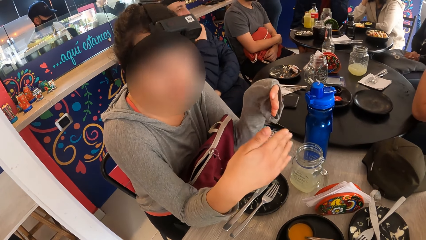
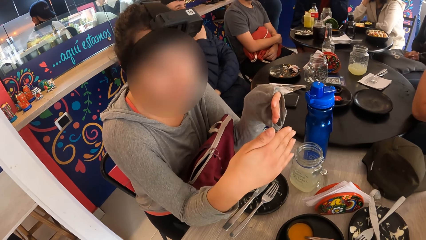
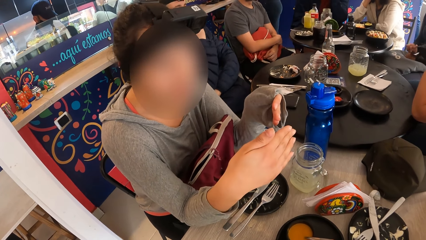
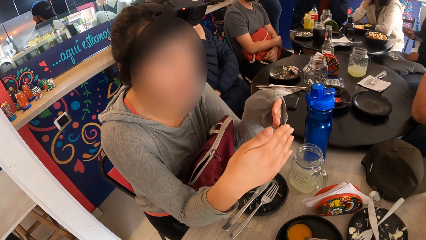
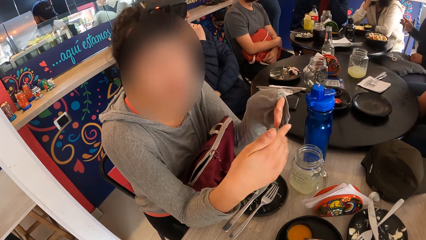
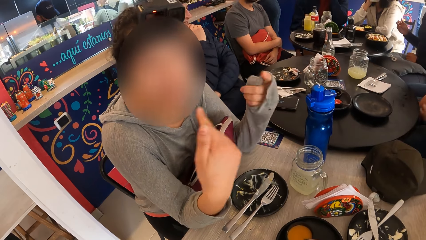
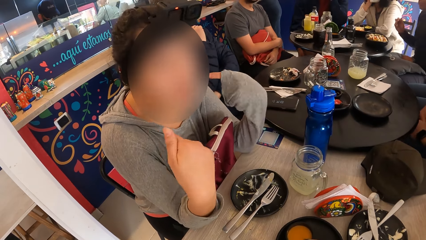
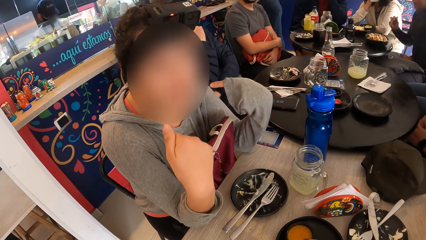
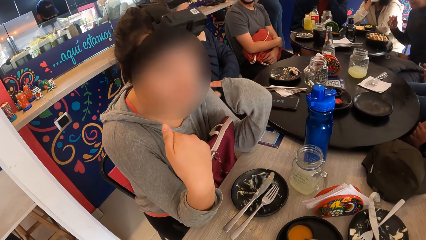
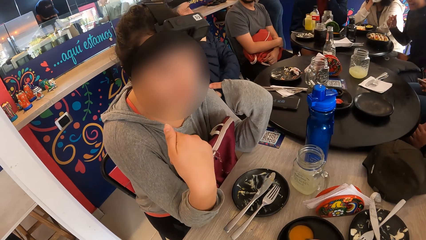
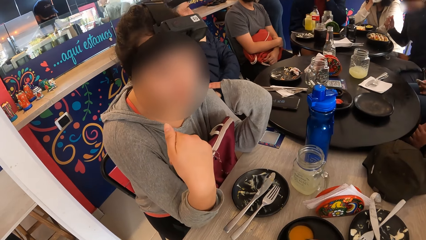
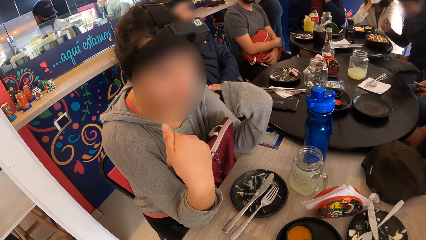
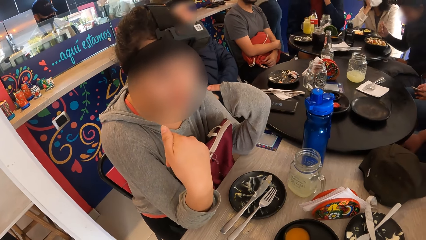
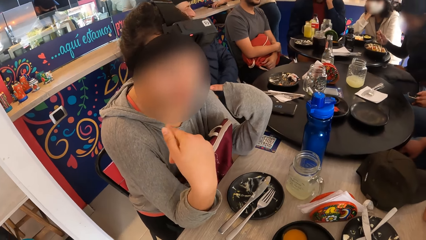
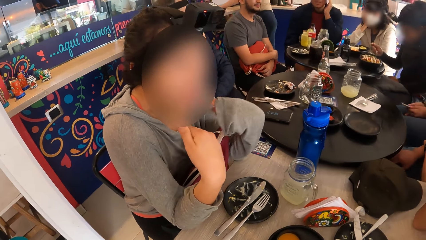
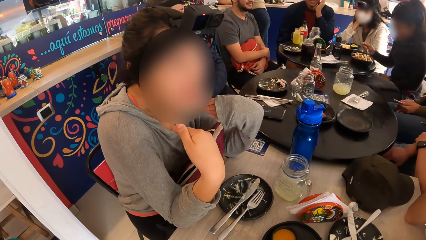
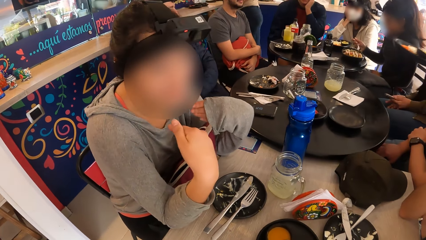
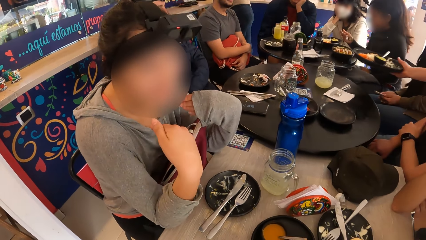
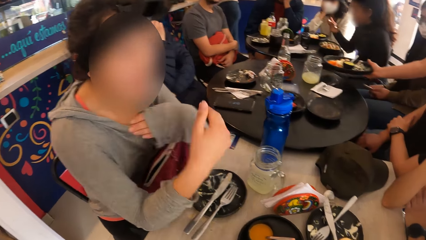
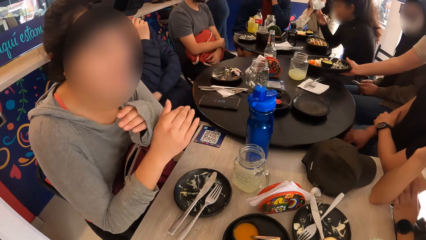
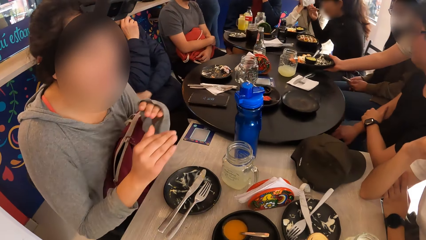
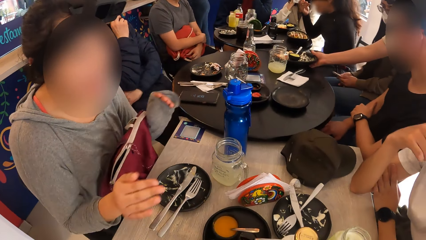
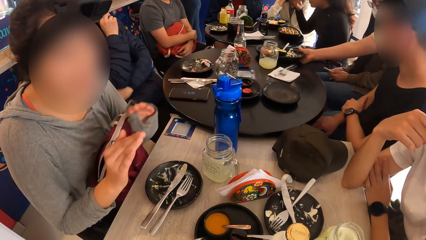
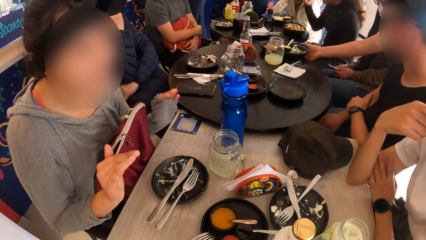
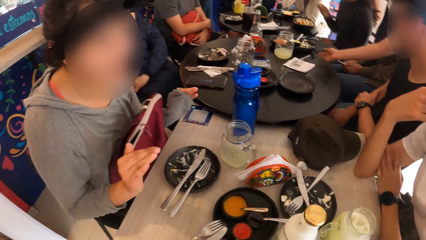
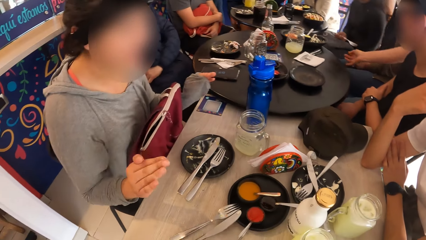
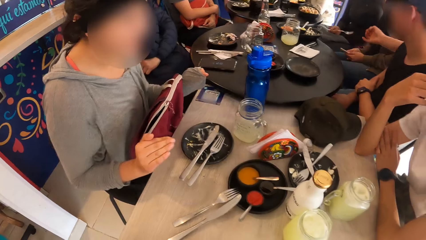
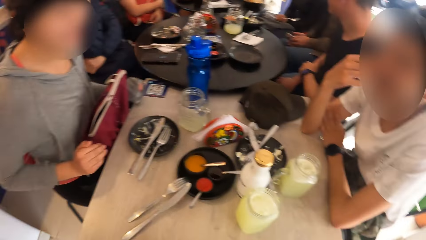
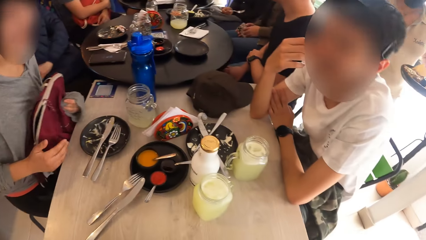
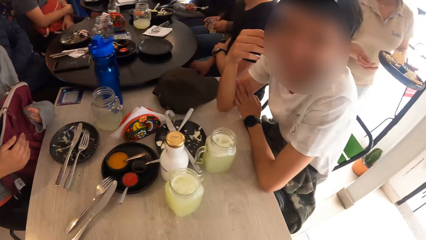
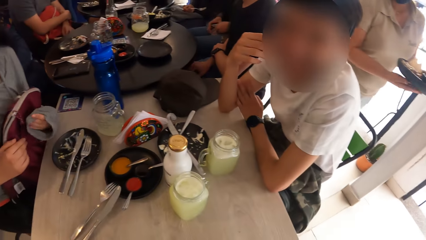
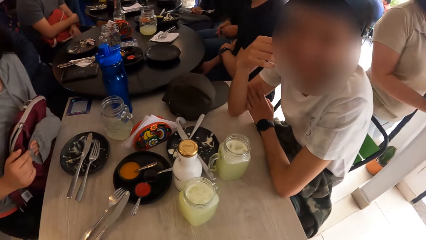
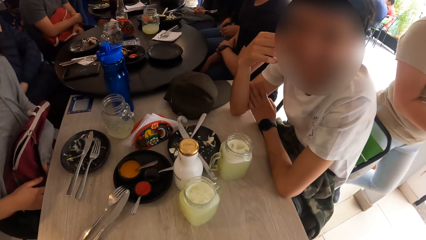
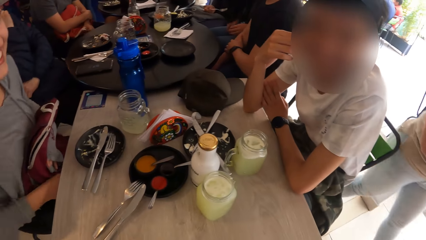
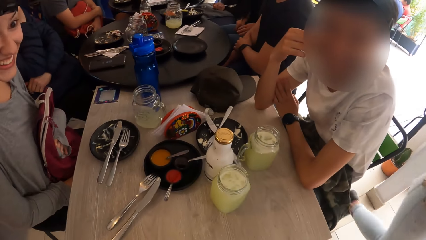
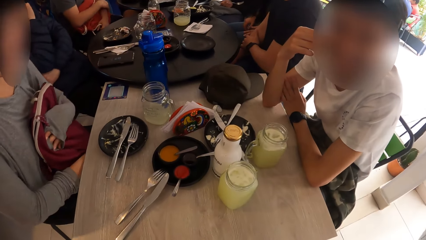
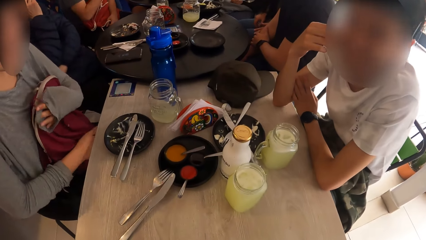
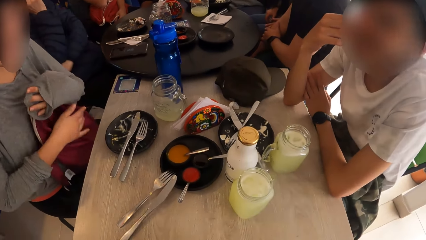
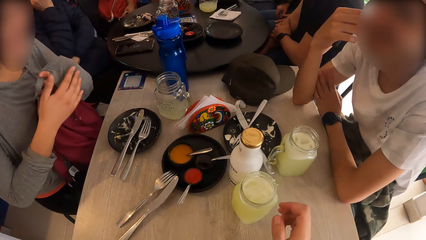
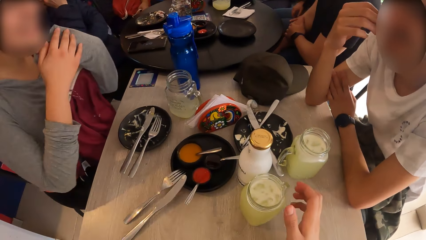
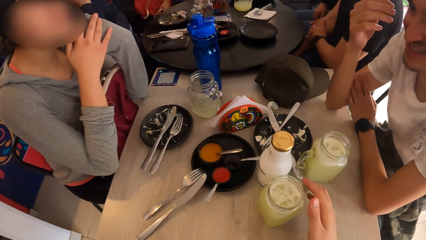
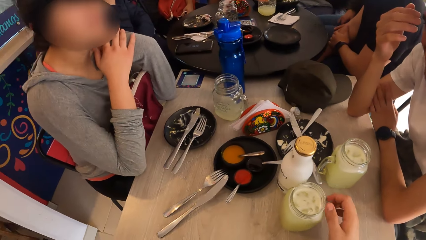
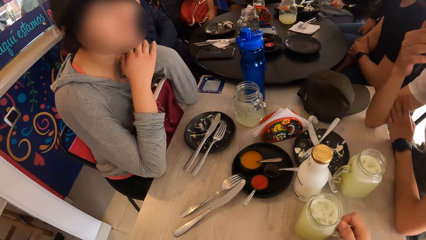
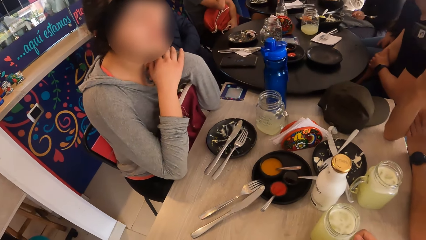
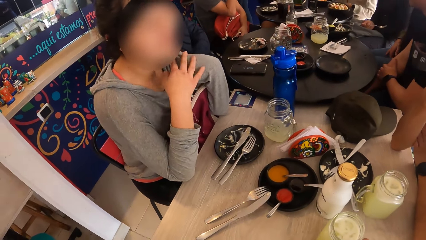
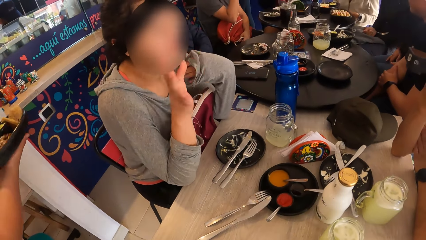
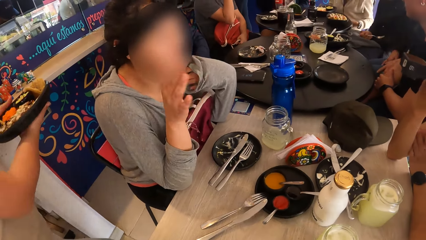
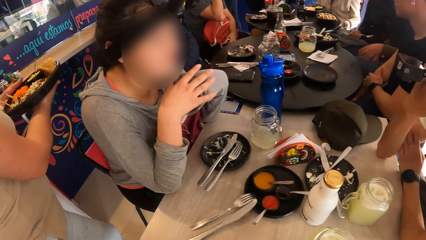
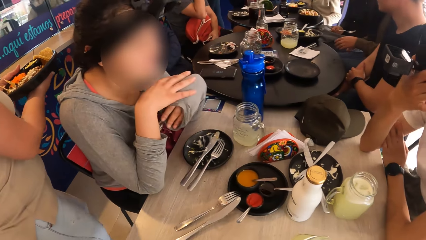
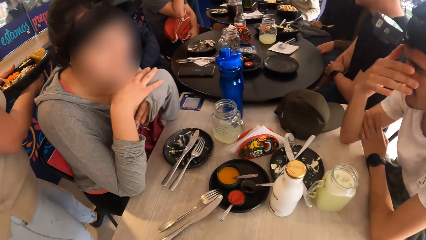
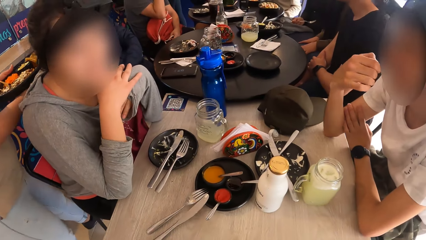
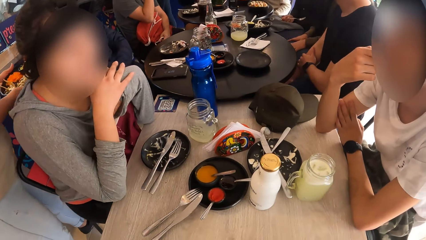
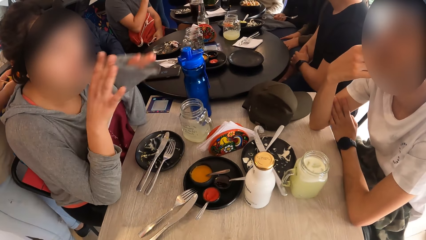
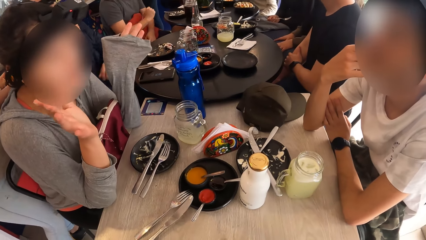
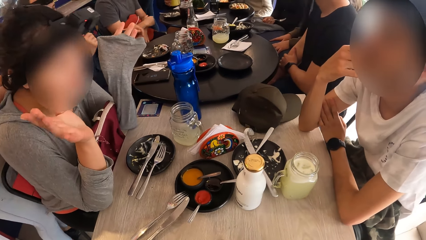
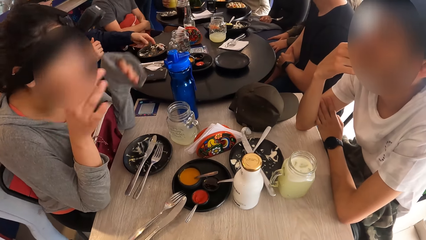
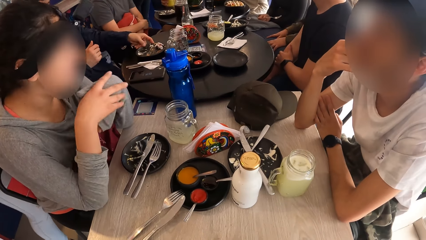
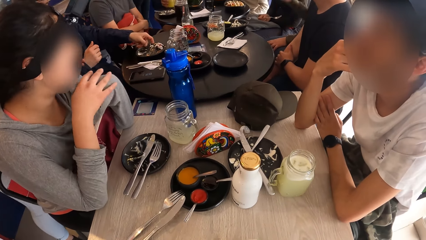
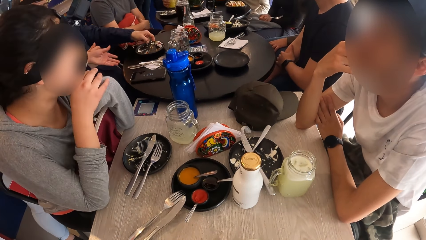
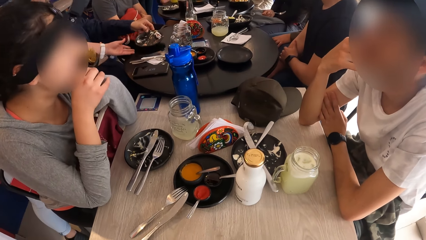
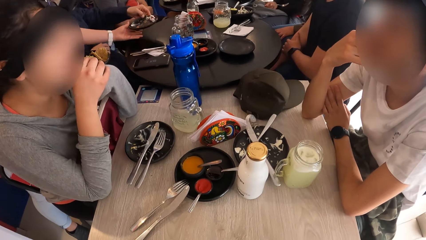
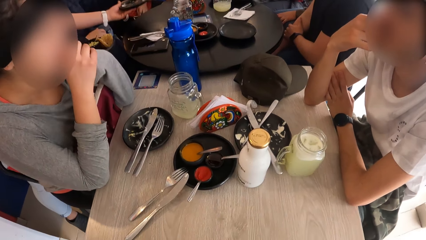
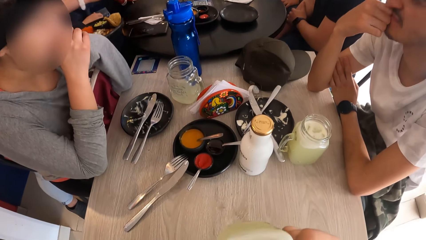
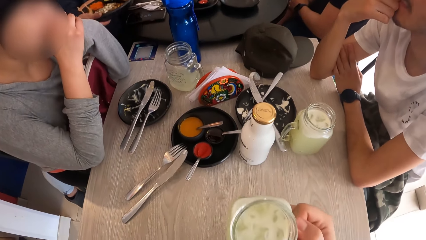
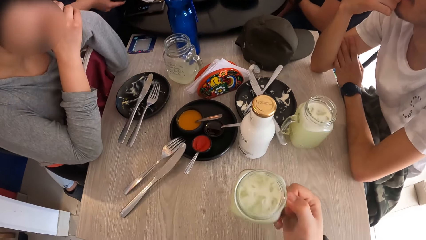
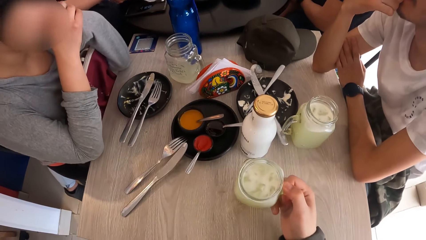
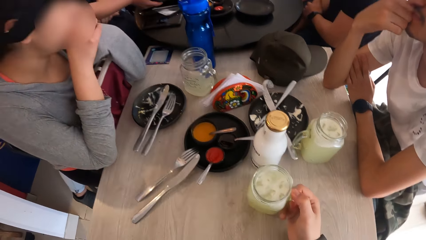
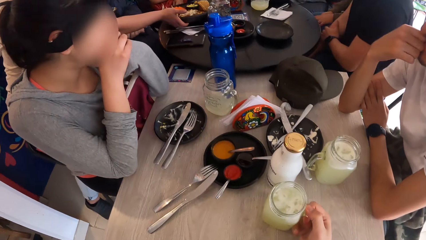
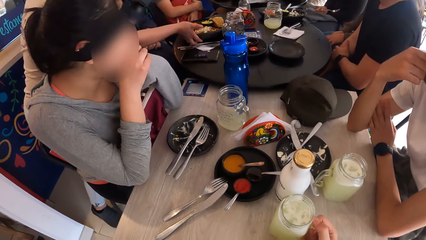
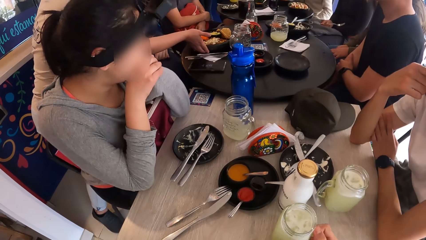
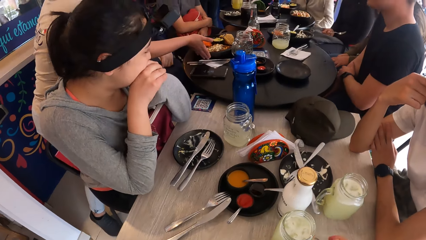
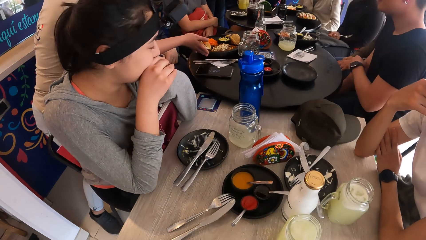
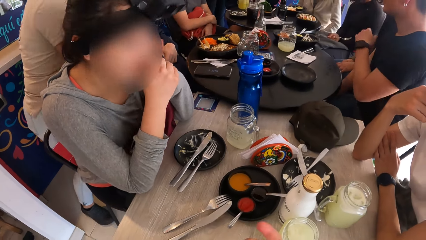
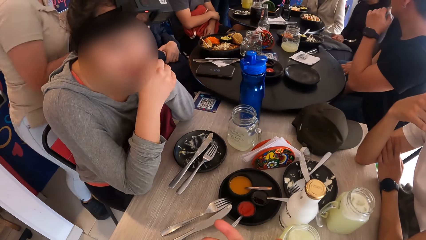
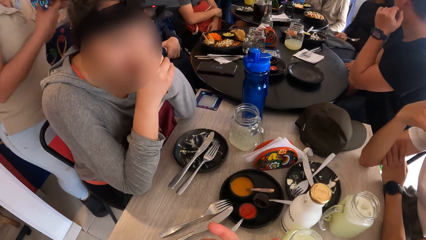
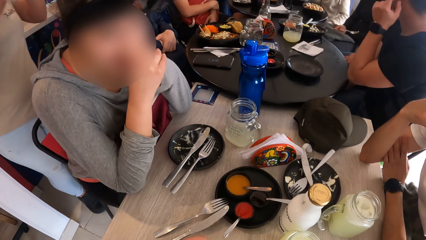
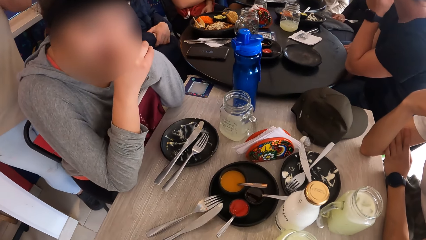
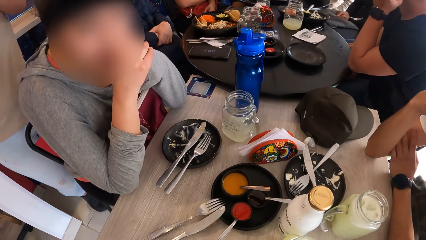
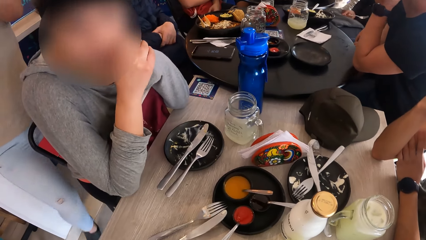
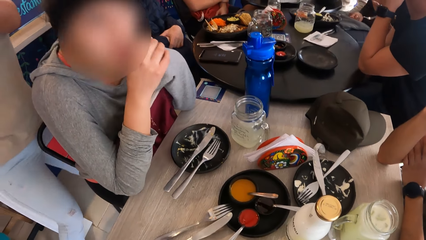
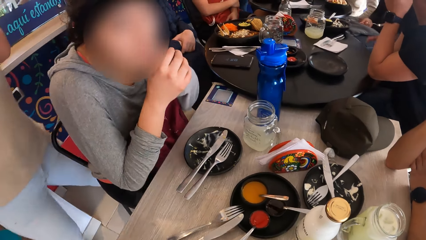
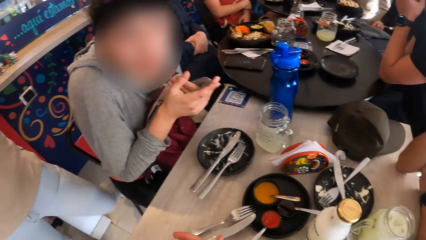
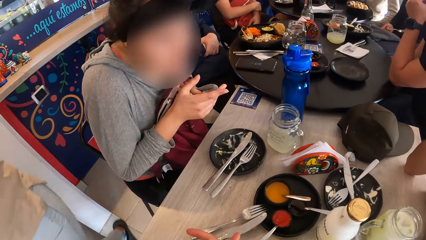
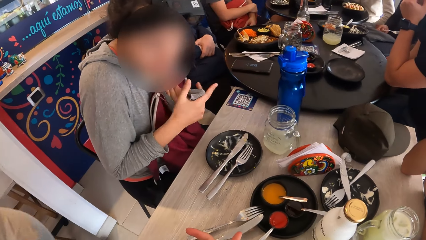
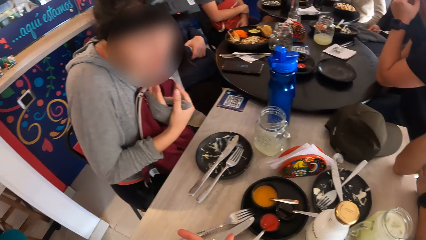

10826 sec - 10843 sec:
A person scoops rice with a spoon. Another person puts a plate of rice on the table. A third person converses with the camera wearer. The camera wearer picks up a cup of juice with his right hand from the table. A fourth person sways hands. The camera wearer drinks juice. The third person converses with the fourth person. A fifth person picks up a plate on the table. The camera wearer drops the cup with his right hand on the table. The fourth person converses with the camera wearer.
